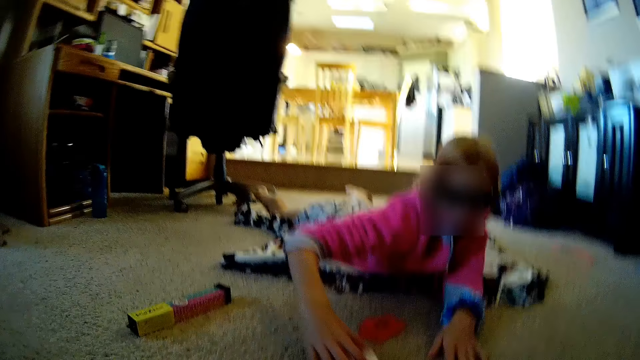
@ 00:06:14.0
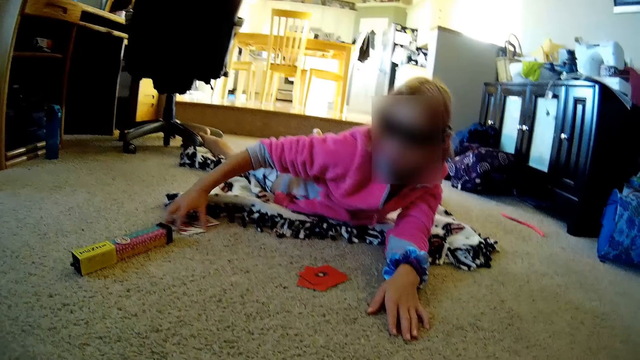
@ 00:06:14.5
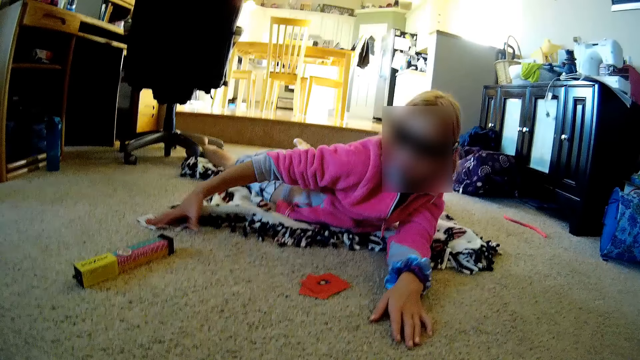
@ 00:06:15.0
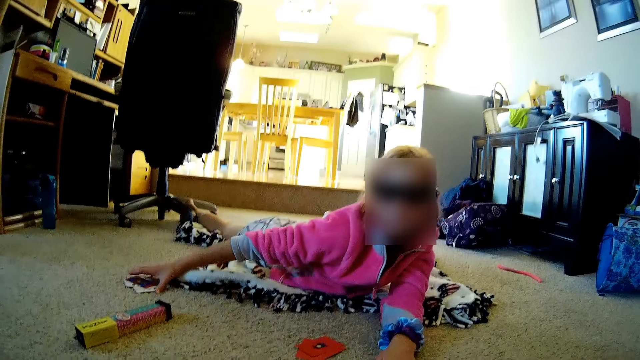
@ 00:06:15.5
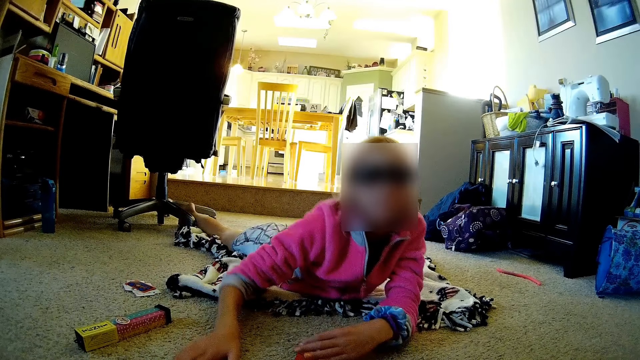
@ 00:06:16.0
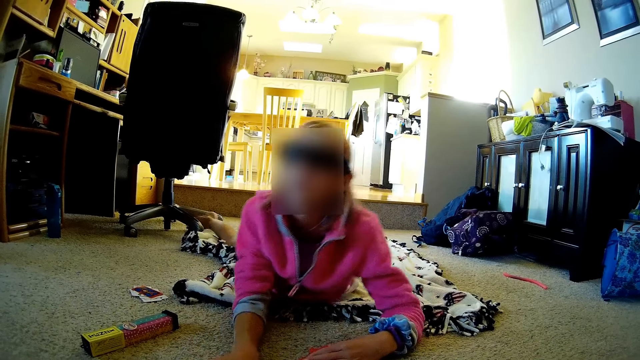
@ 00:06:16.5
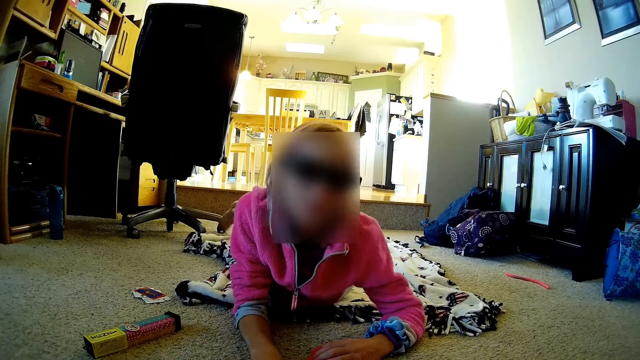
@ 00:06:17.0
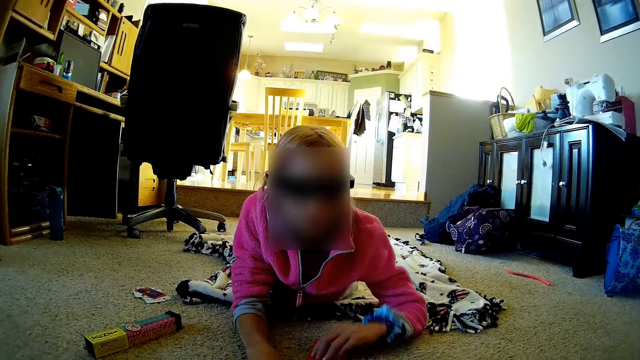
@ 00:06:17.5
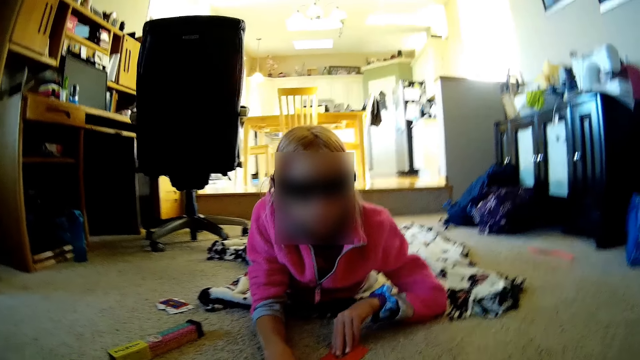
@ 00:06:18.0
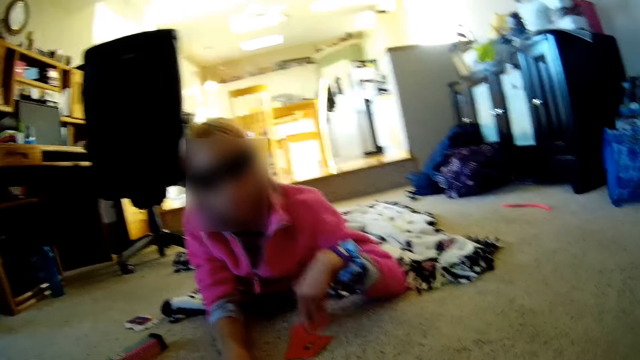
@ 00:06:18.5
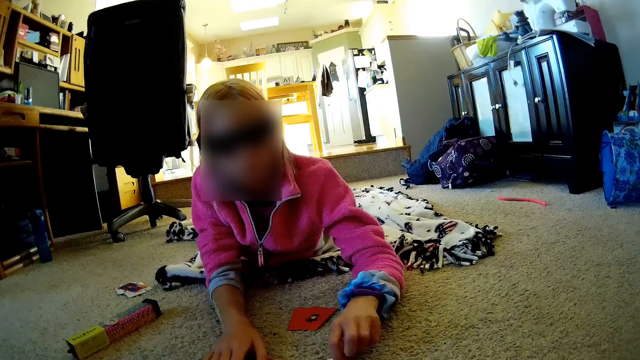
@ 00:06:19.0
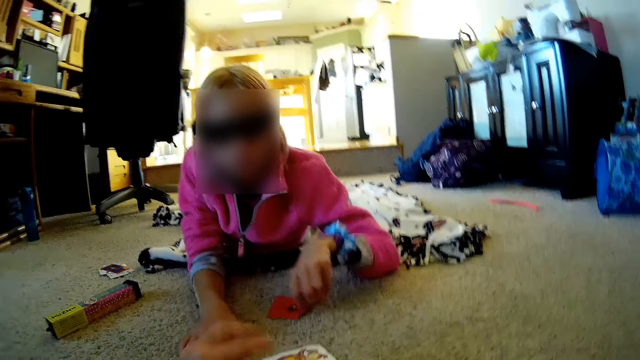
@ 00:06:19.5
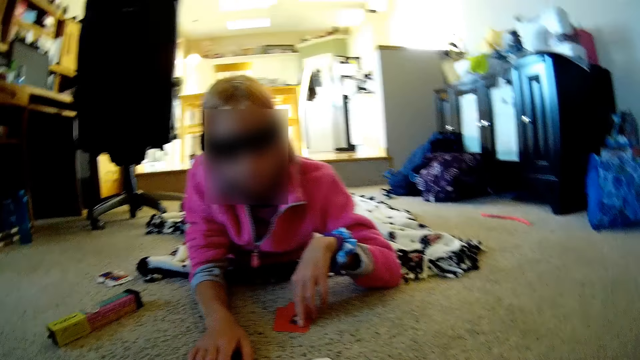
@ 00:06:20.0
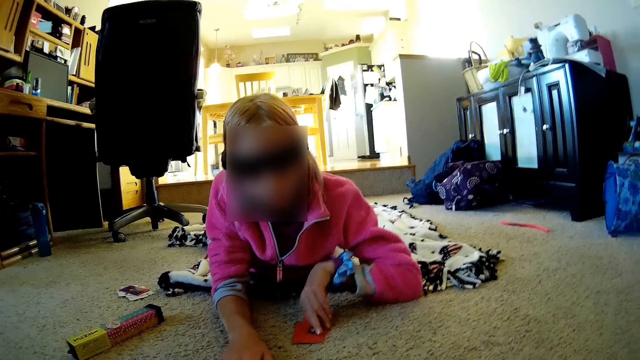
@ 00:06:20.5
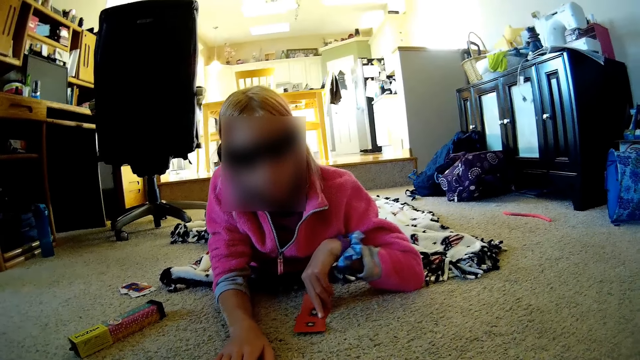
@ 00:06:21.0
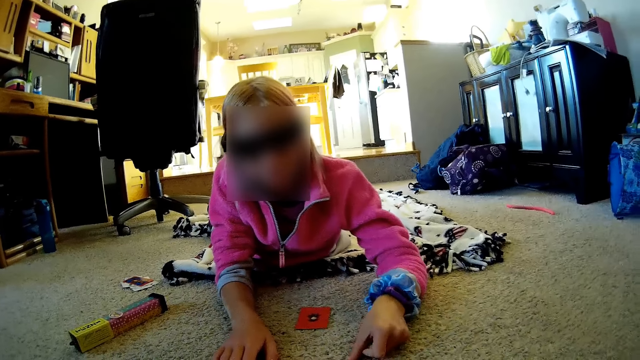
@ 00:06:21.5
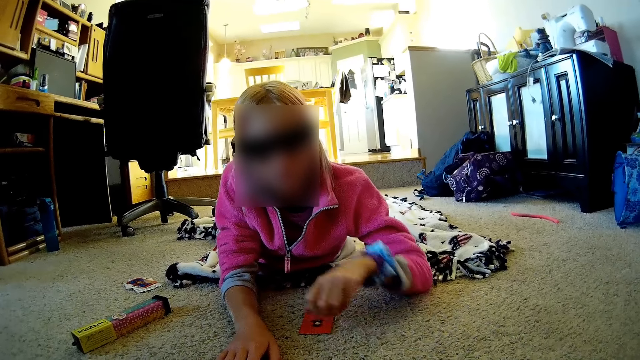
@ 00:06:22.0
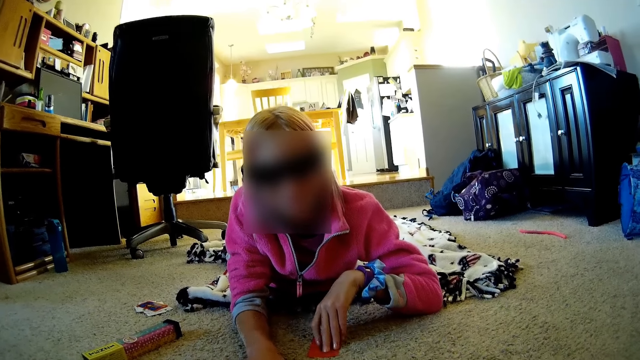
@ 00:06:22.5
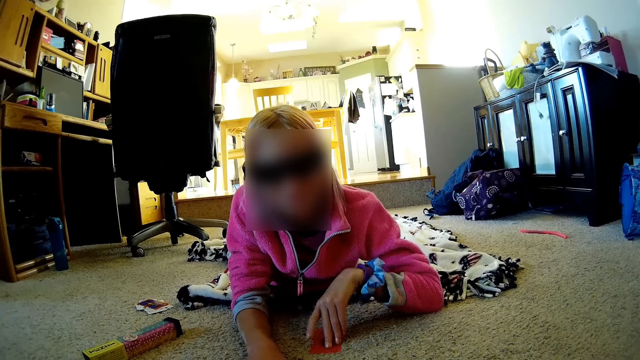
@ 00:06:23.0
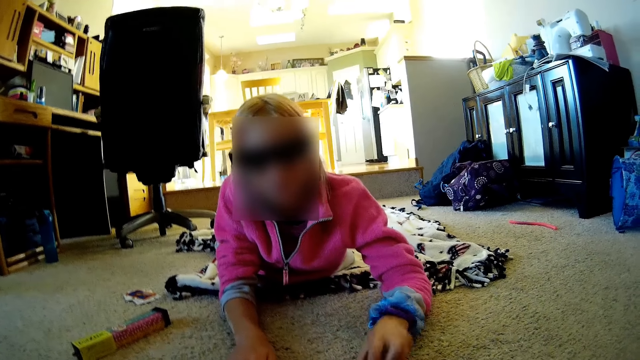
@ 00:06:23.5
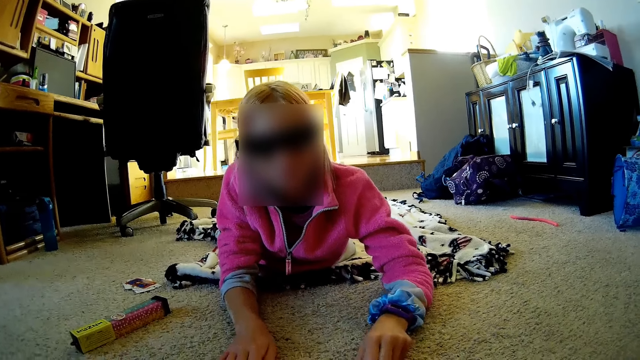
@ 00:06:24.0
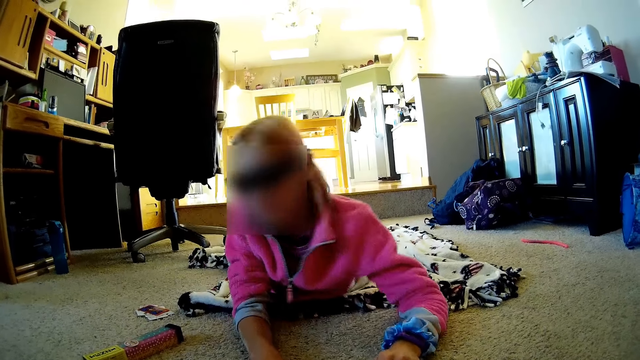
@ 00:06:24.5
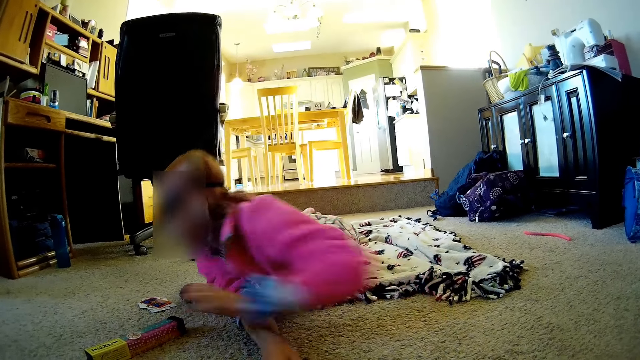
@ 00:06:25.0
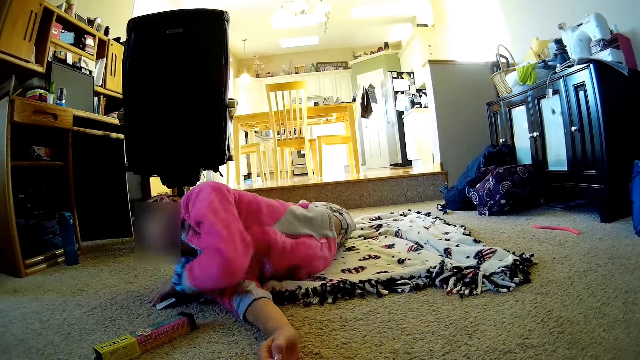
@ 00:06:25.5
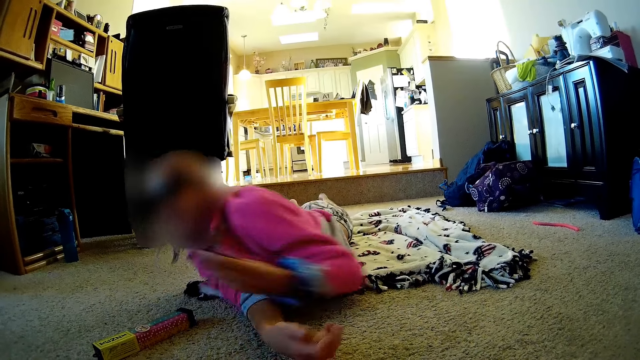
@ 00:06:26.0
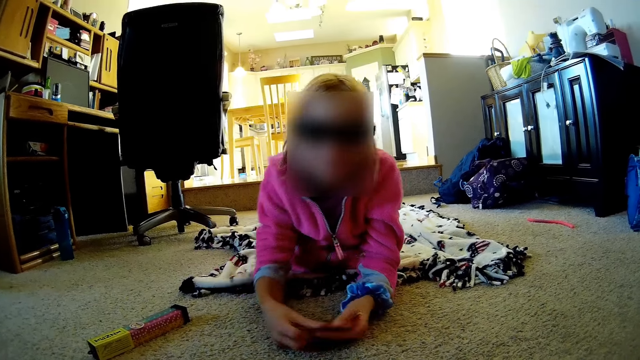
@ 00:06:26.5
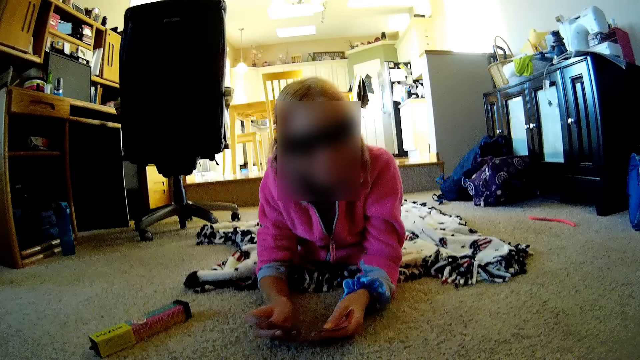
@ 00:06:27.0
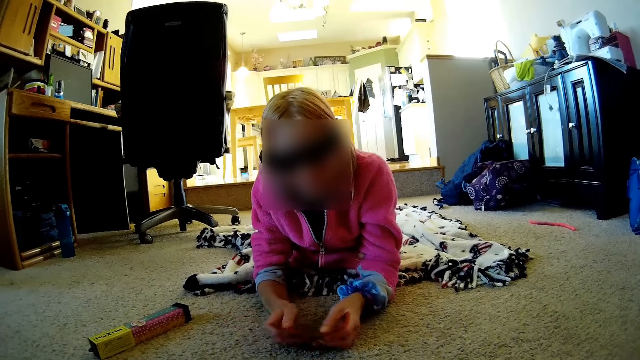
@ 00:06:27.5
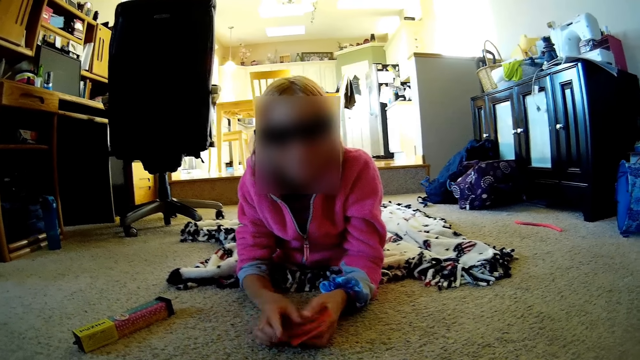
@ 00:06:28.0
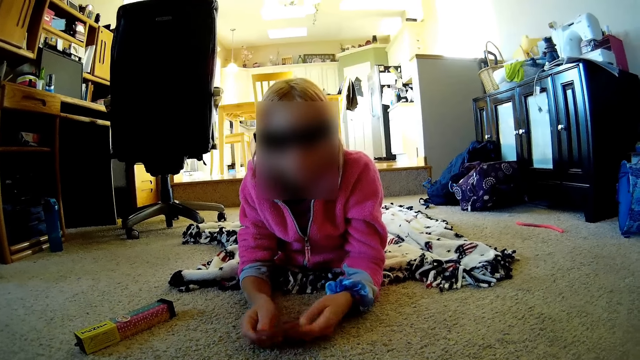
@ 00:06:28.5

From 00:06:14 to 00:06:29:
A lady moves the cards across the floor. The lady pulls the cards towards her. The camera wearer dialogues with the lady. The lady places a card. The camera wearer places a card. The lady plays a cards game with the camera wearer. The lady holds a card, plays the card, holds a card, and plays the card. The lady picks the cards from the side, rolls to the side, and shuffles the cards.

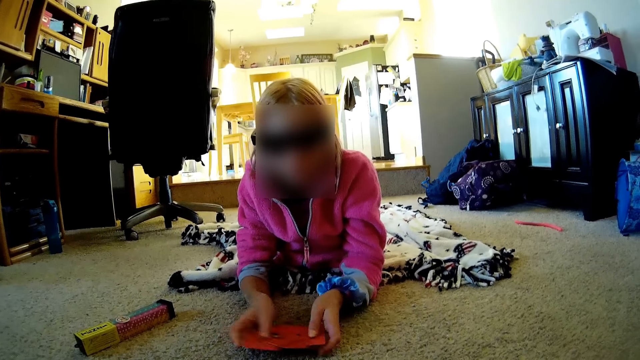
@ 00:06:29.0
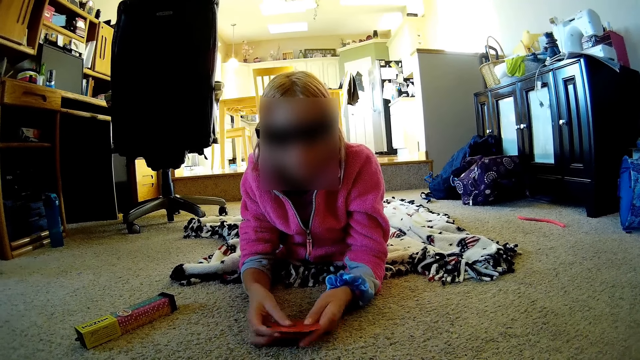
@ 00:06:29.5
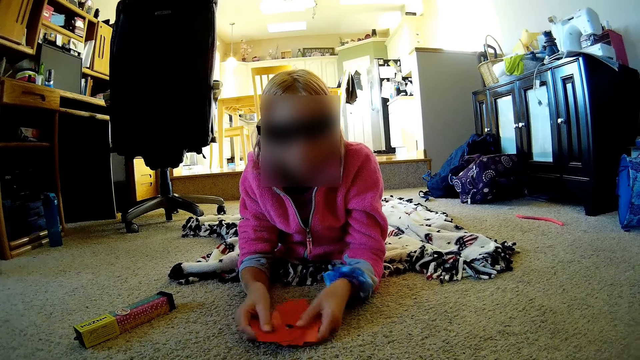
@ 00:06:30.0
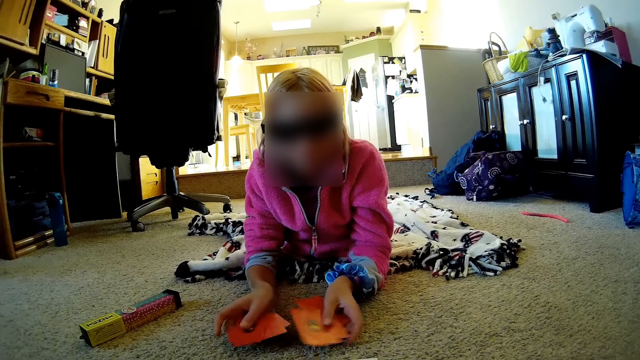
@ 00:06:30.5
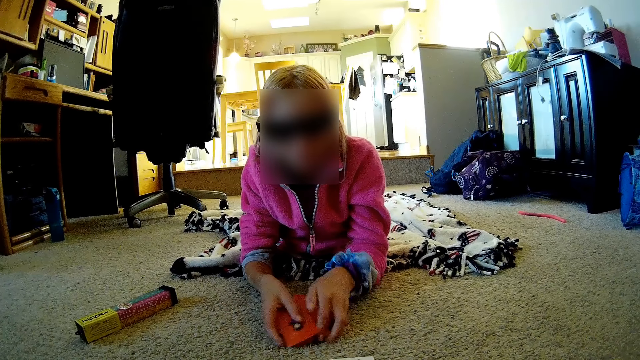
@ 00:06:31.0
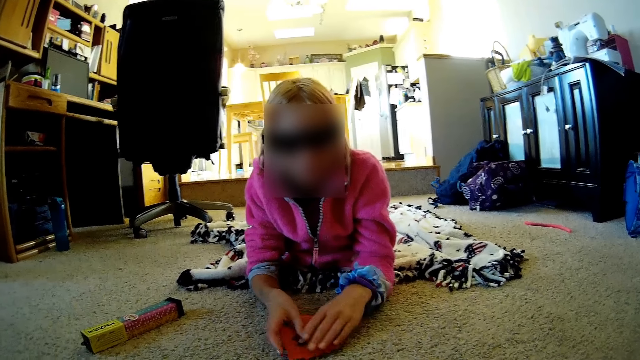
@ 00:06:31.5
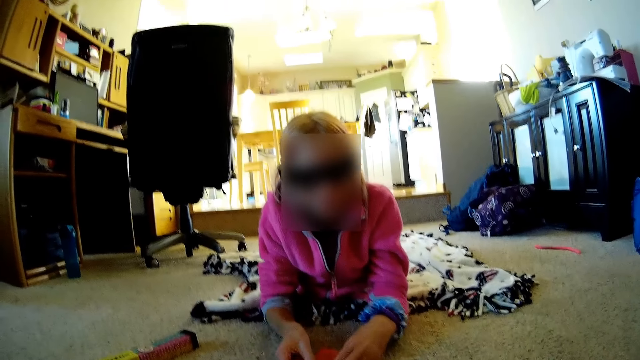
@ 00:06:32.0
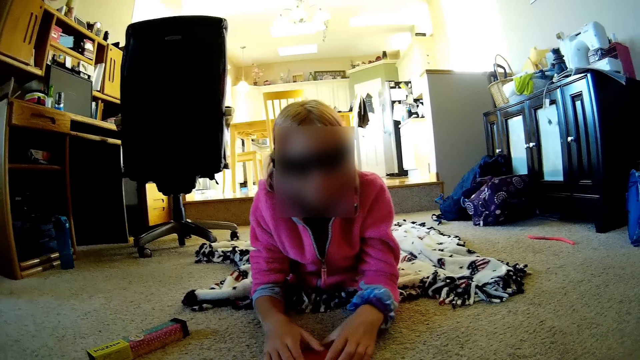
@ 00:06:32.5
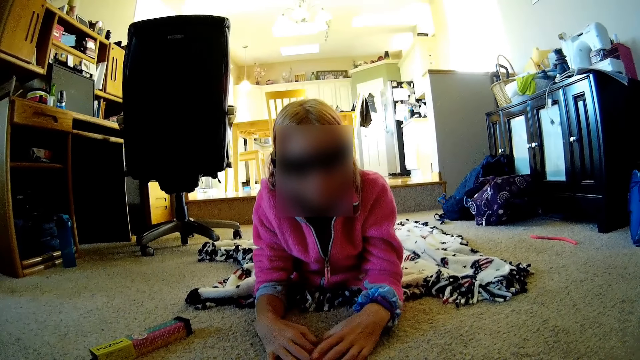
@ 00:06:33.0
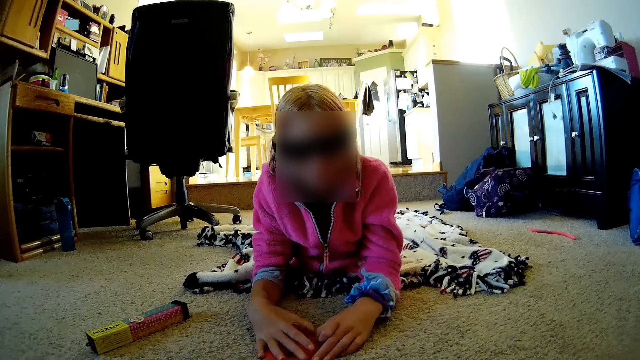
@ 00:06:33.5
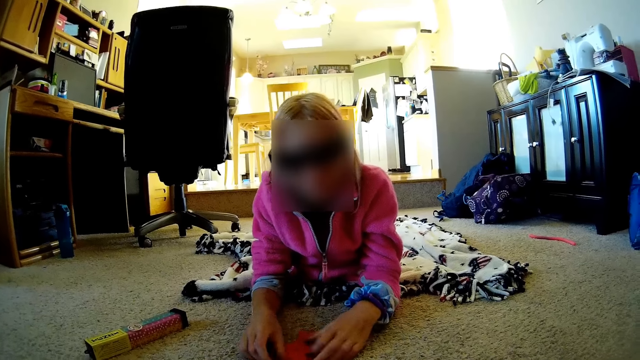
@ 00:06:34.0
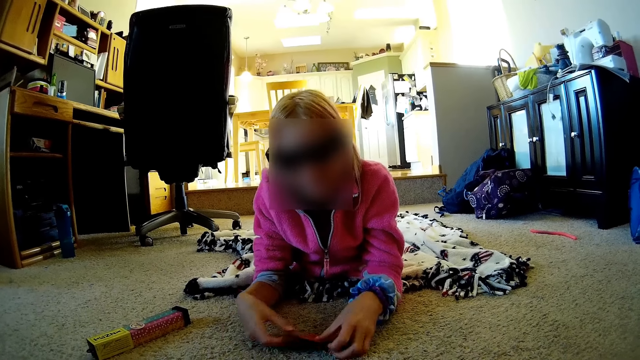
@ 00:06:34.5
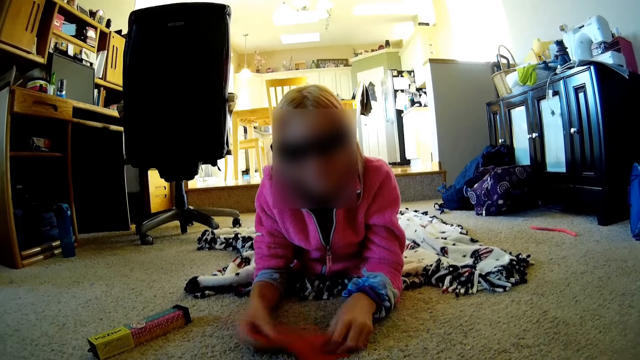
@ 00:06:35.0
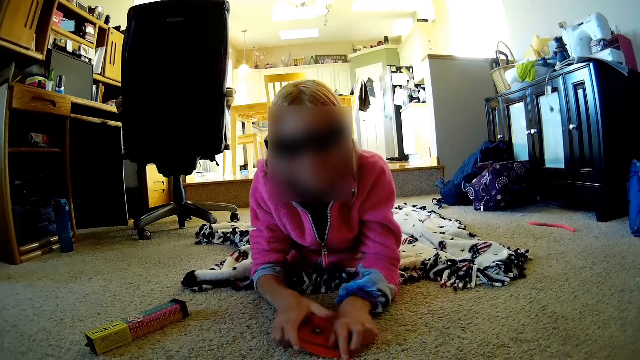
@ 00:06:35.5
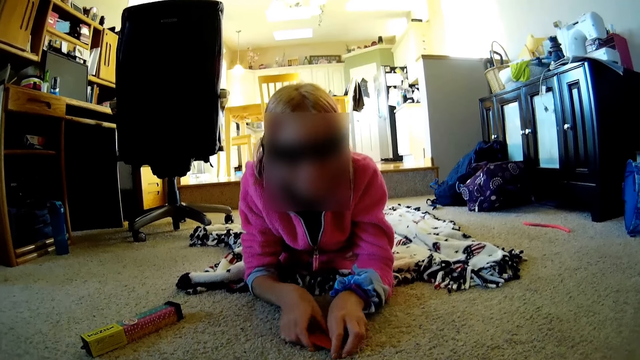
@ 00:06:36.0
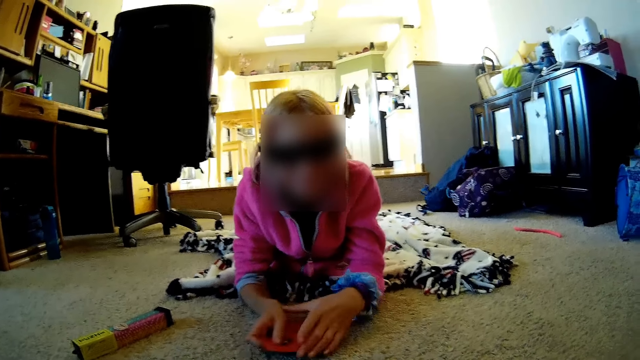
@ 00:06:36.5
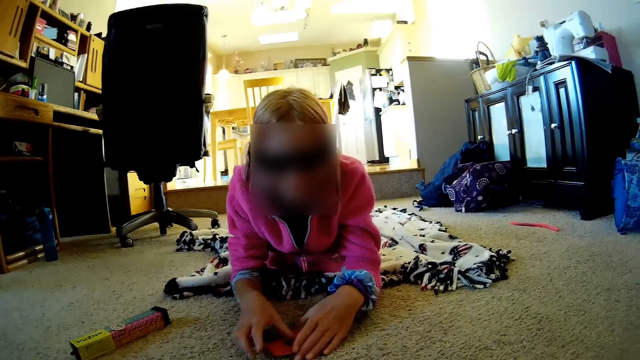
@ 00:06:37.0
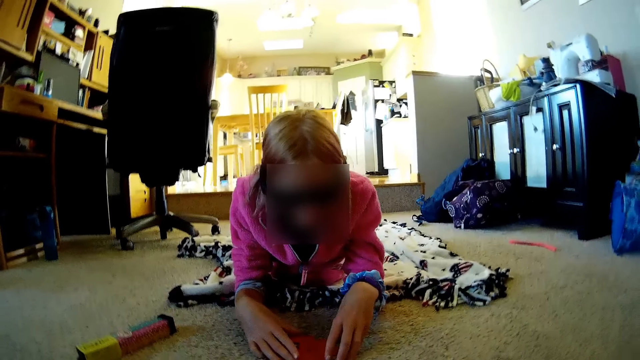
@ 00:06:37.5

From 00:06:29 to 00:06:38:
The lady reshuffles the cards.
